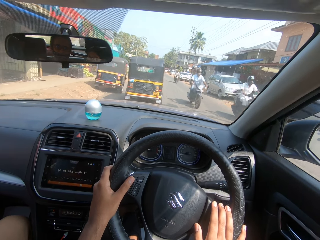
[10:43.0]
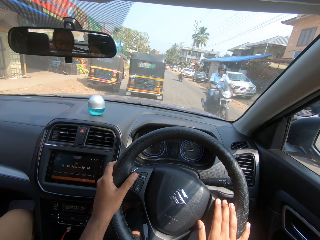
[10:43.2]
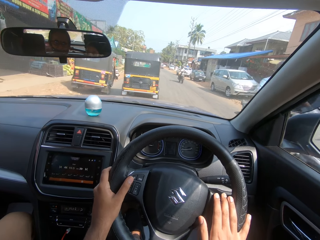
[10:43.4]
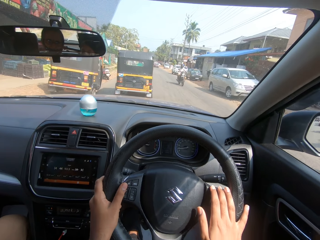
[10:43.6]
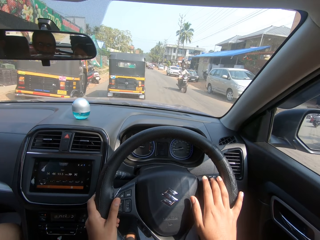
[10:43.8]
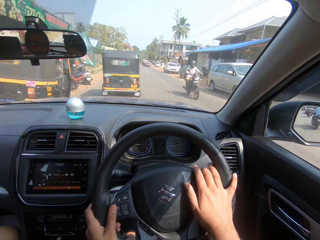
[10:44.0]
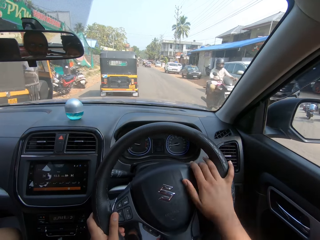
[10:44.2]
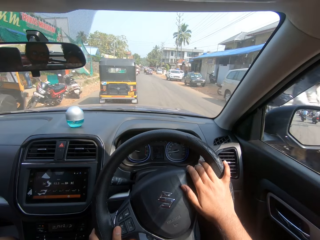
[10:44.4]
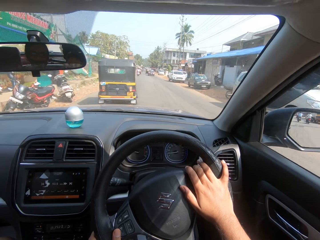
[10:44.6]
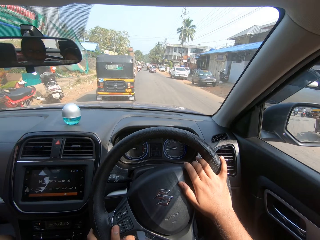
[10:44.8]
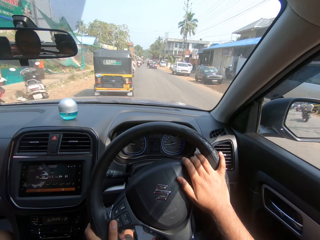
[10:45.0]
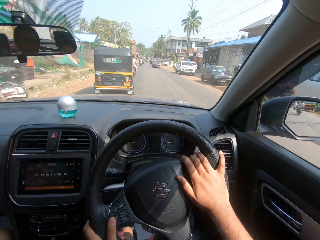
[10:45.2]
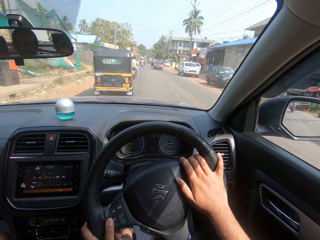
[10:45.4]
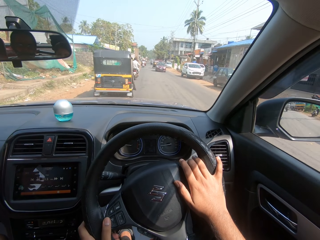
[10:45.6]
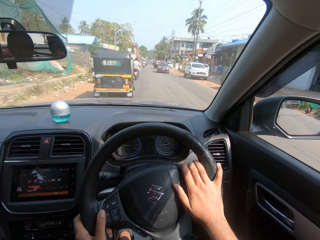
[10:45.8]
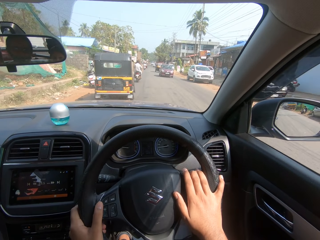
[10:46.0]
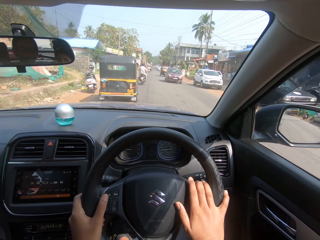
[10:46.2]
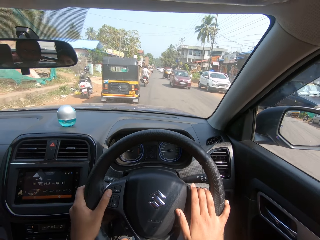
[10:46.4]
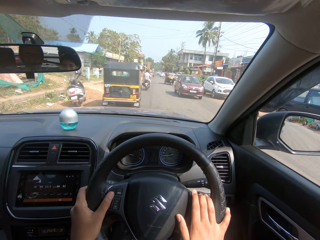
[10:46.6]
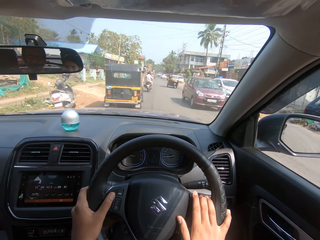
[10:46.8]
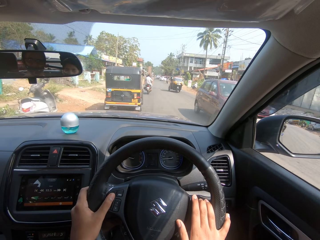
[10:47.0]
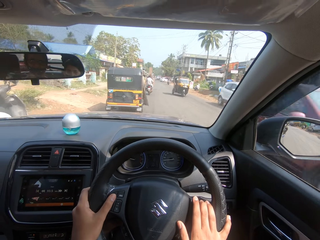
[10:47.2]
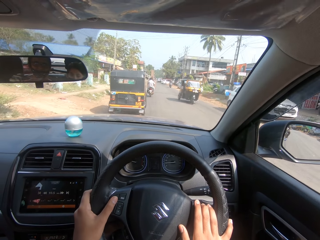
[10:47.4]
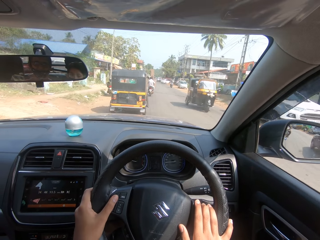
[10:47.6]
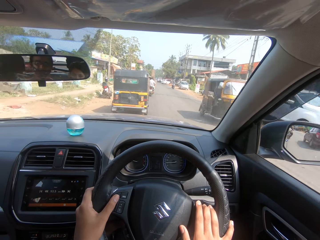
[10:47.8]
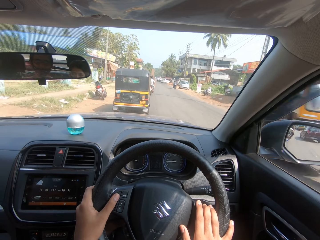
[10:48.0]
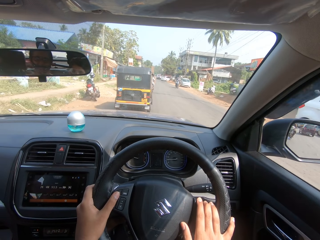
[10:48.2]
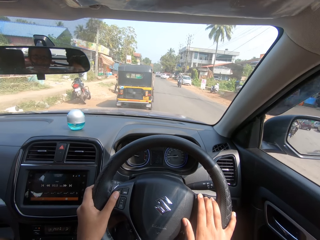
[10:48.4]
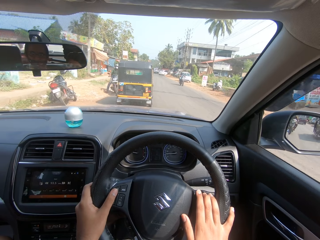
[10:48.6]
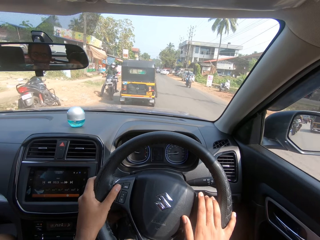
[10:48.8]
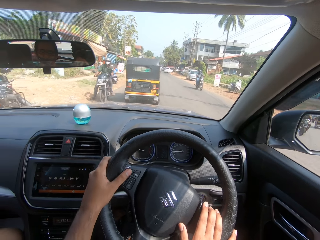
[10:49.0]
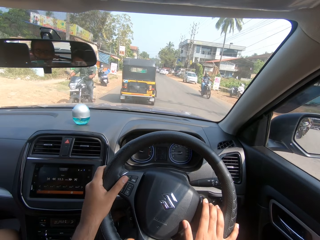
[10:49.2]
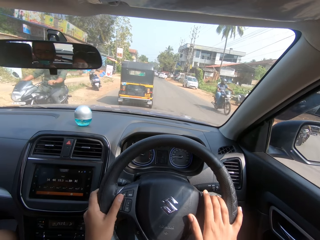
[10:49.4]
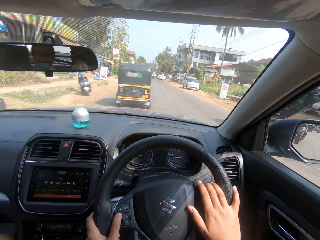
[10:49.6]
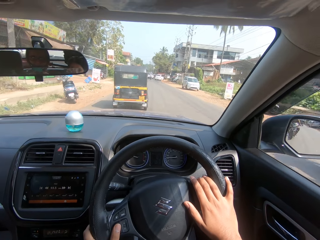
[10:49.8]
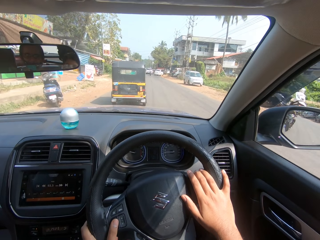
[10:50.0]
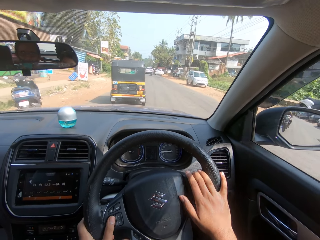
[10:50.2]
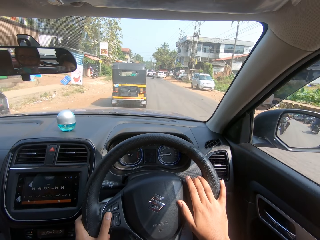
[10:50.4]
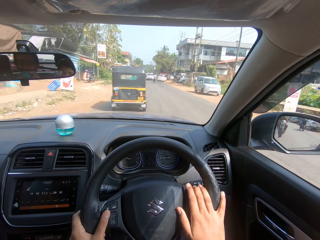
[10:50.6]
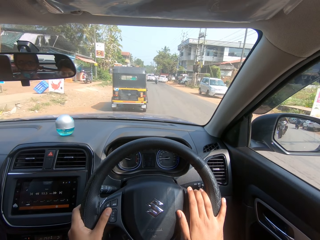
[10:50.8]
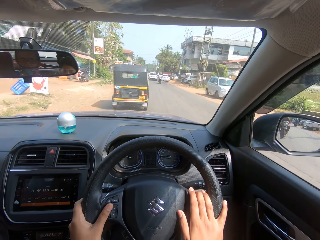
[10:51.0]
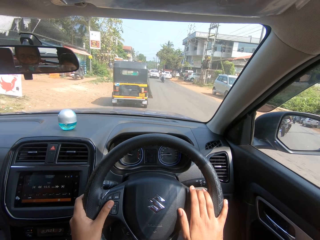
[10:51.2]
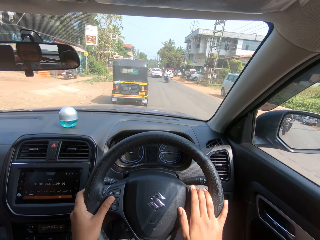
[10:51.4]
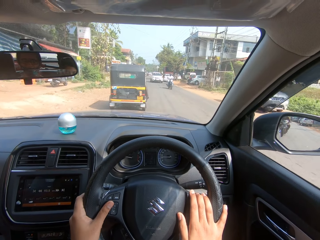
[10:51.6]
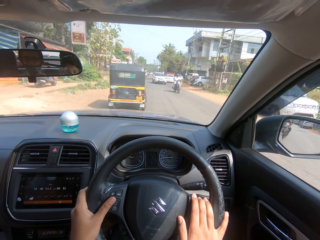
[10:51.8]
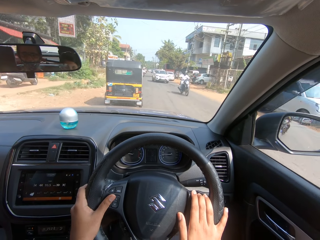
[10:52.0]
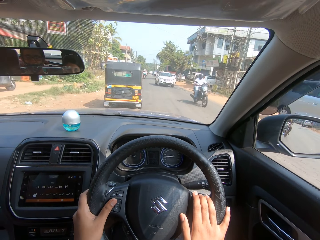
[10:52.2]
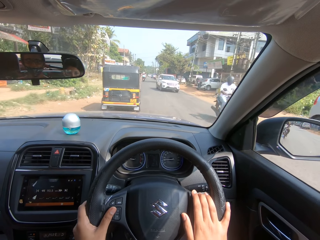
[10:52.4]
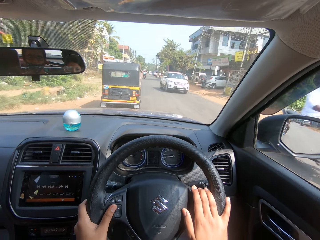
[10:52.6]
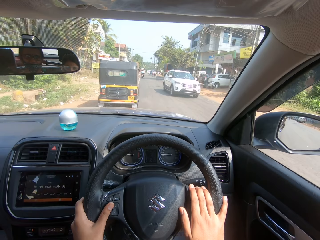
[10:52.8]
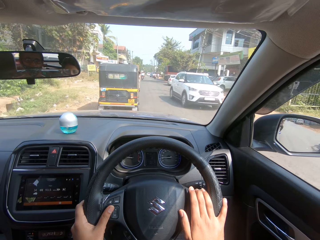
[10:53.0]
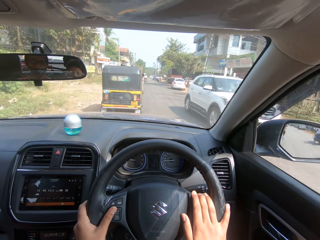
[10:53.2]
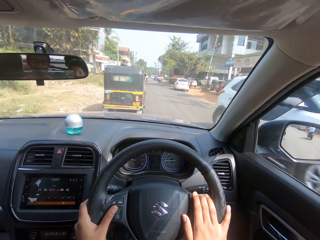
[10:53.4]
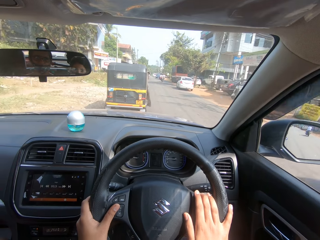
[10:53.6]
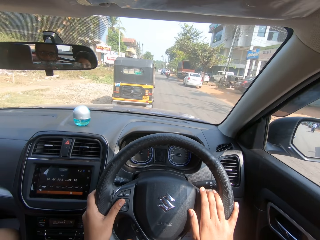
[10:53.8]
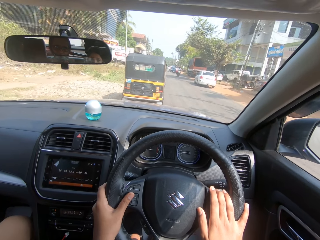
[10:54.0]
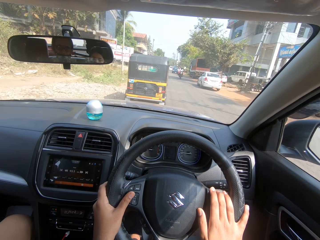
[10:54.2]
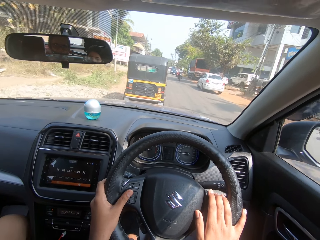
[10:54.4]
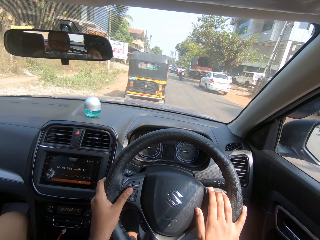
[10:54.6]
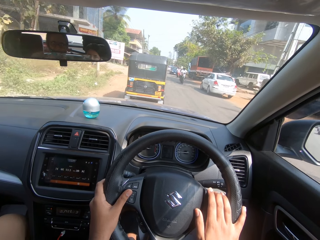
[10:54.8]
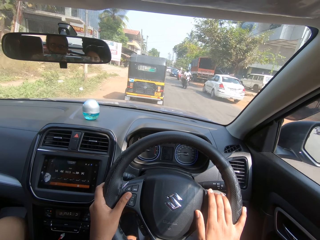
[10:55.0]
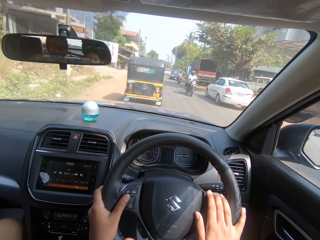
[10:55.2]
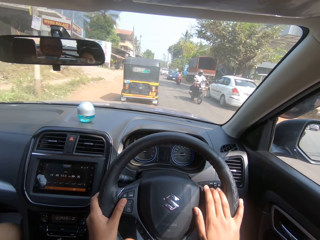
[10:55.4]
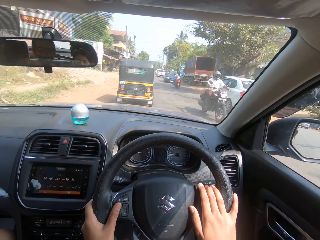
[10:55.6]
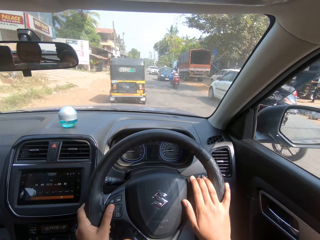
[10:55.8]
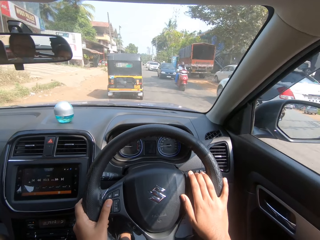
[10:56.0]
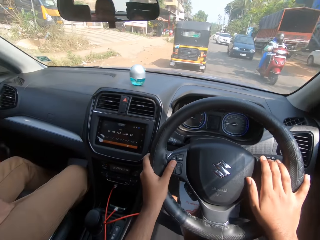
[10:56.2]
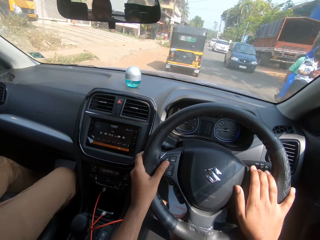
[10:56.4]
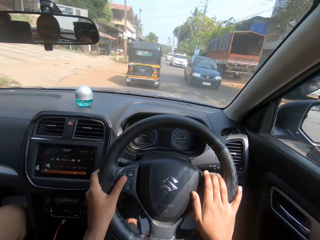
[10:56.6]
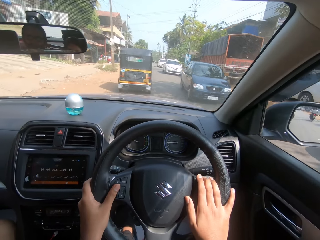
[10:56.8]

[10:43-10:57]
The camera wearer drives the car. They drive.

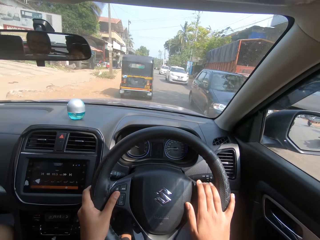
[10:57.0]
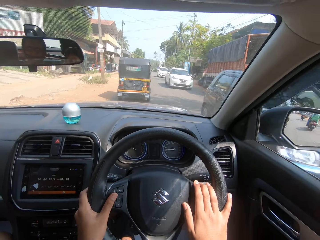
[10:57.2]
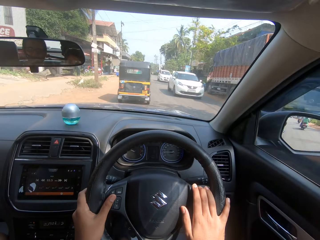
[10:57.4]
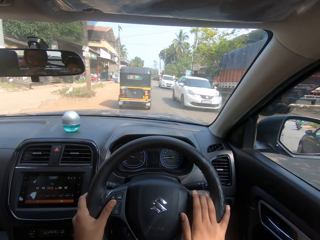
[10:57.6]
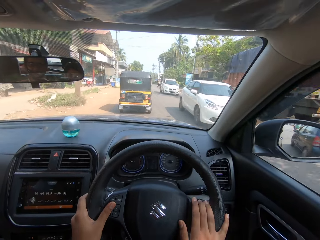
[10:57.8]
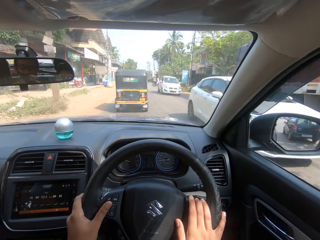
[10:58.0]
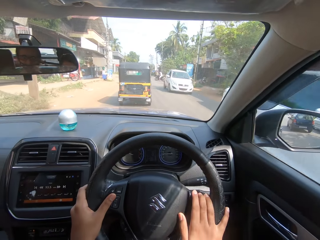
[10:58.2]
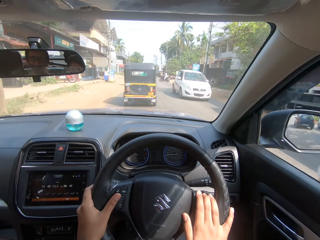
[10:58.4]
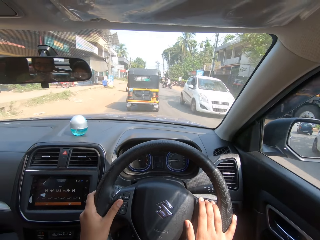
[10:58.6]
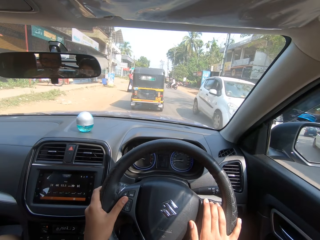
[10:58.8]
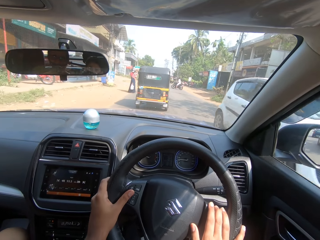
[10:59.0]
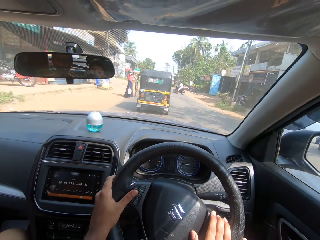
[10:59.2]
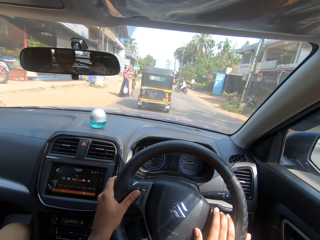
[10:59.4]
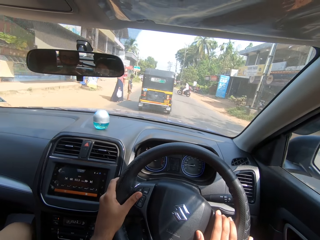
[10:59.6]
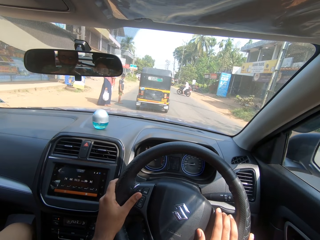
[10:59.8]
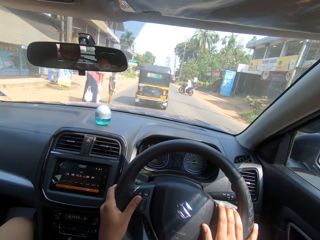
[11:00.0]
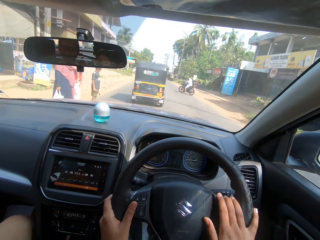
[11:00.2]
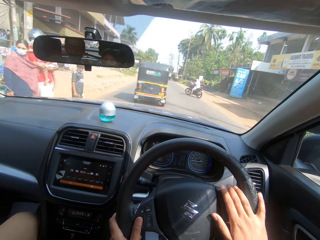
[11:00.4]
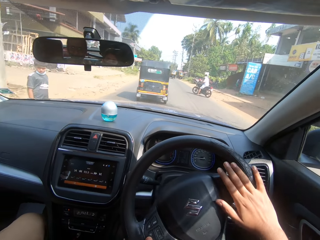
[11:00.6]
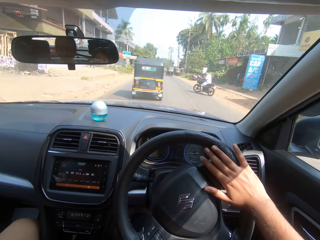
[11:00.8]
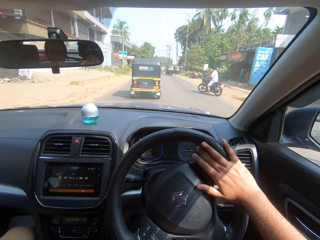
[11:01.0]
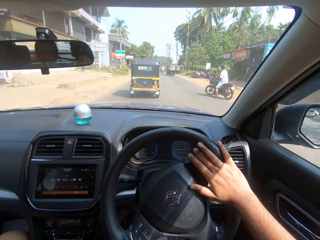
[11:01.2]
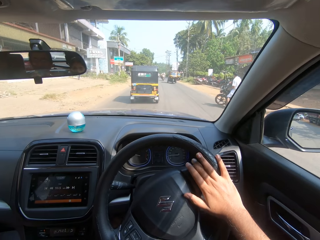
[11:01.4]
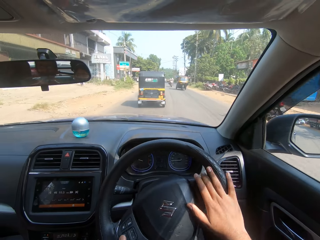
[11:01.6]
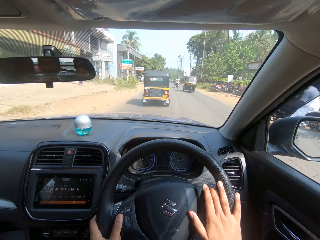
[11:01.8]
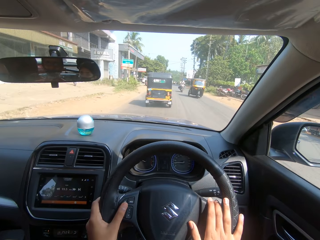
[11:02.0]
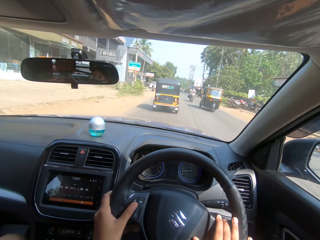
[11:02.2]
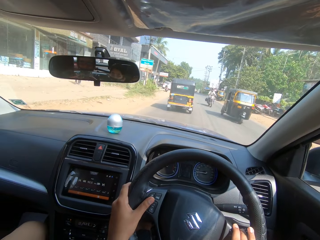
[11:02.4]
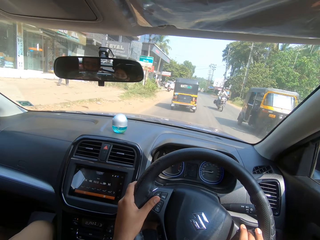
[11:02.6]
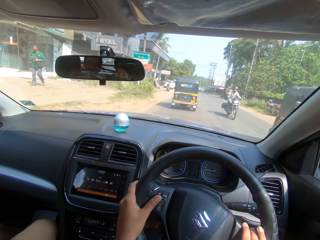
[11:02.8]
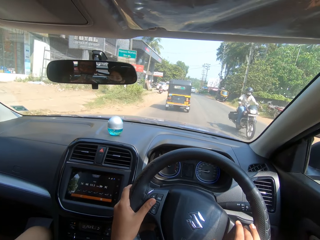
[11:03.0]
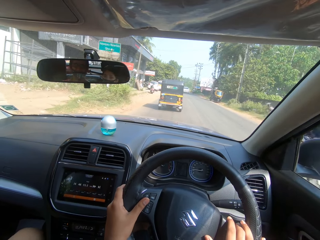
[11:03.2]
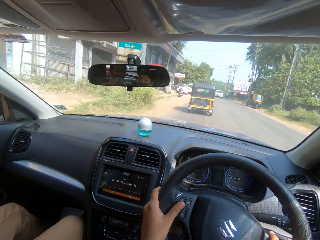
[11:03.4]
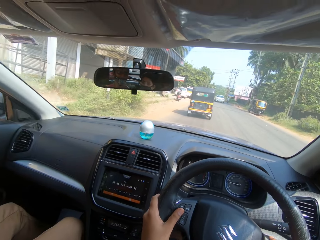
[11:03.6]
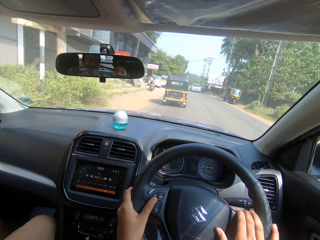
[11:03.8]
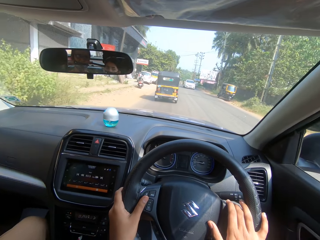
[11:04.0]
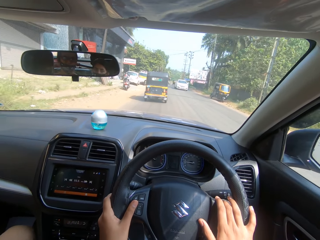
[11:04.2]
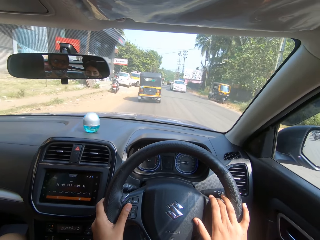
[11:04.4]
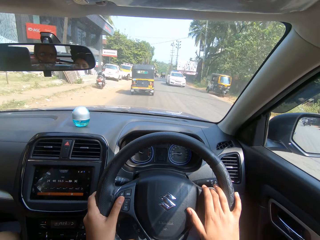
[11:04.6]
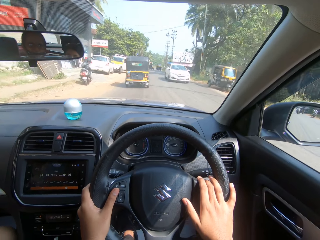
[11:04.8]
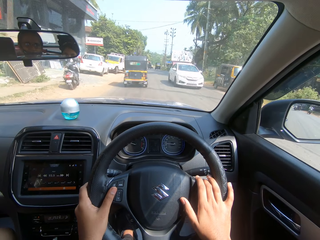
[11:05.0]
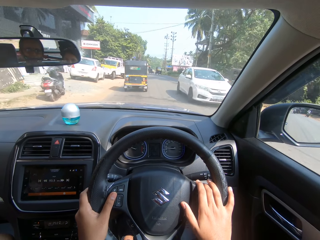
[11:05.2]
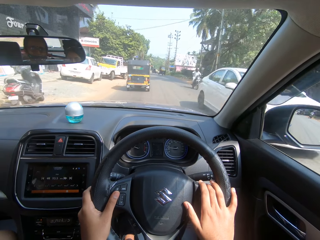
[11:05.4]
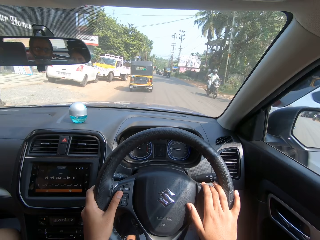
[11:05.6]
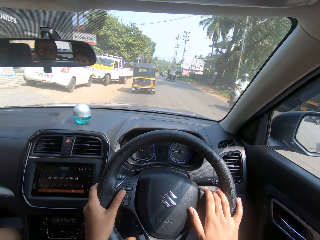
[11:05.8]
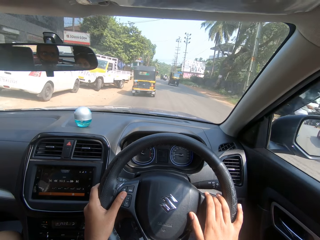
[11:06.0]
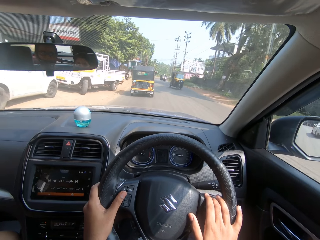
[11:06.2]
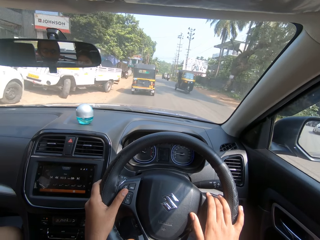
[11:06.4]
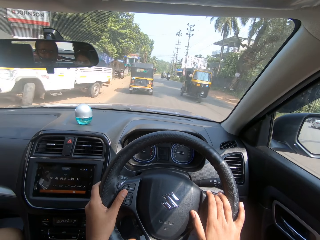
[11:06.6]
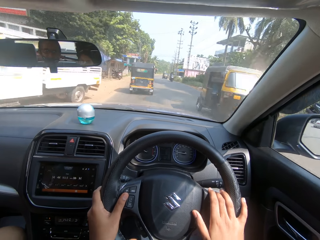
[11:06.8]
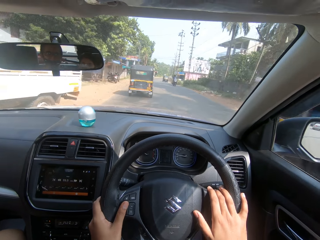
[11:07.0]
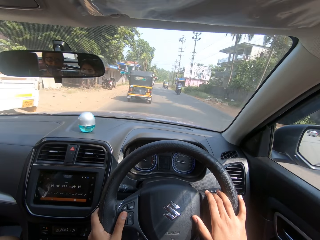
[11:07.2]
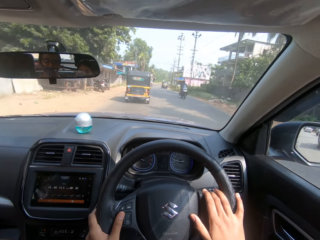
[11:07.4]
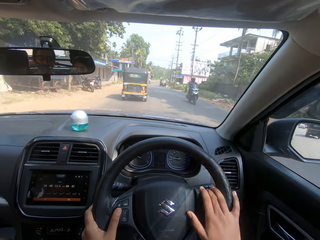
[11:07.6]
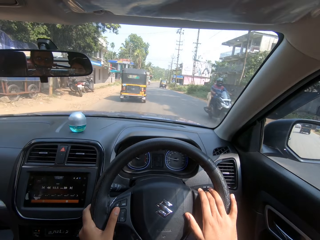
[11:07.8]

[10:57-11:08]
The camera wearer dialogues with a person. The person interacts with the camera wearer.
